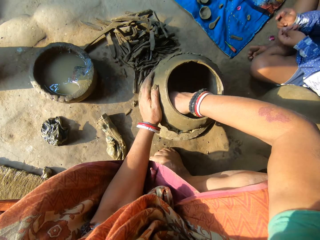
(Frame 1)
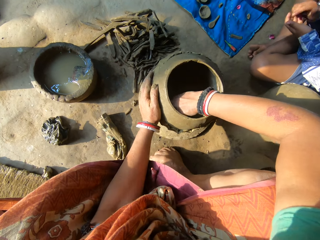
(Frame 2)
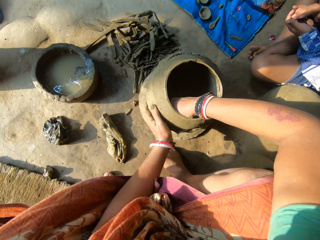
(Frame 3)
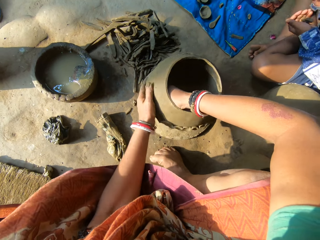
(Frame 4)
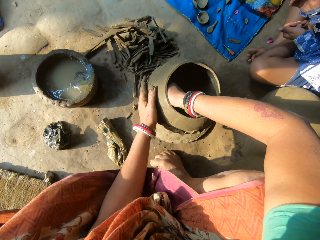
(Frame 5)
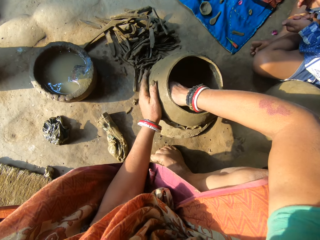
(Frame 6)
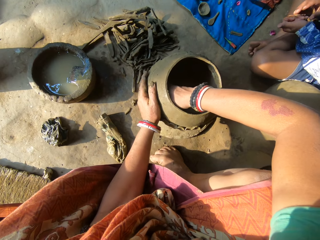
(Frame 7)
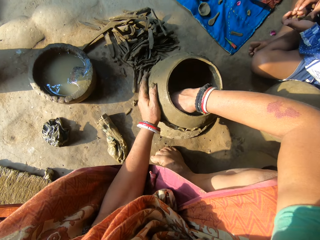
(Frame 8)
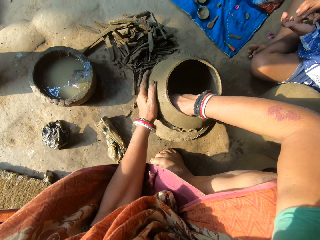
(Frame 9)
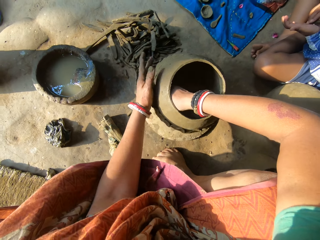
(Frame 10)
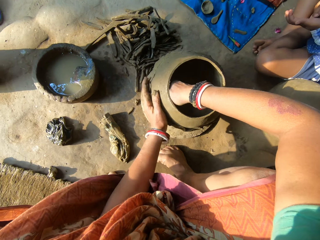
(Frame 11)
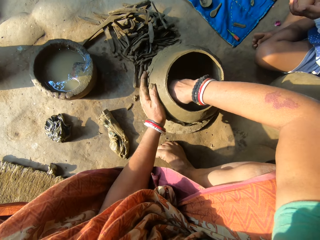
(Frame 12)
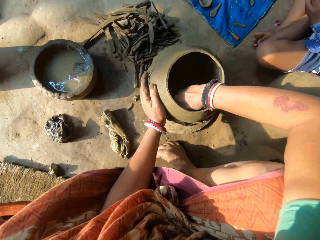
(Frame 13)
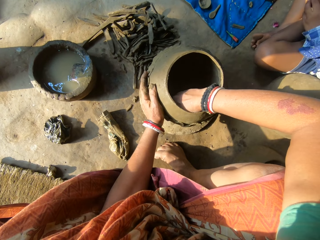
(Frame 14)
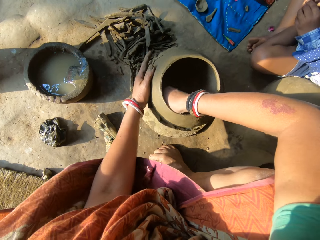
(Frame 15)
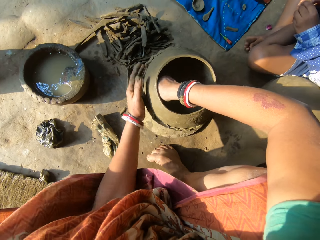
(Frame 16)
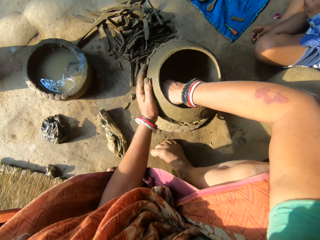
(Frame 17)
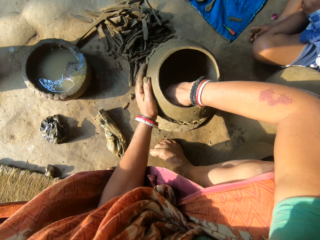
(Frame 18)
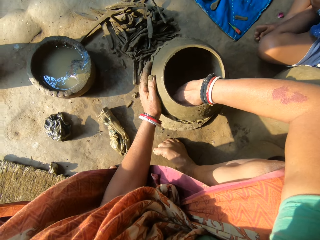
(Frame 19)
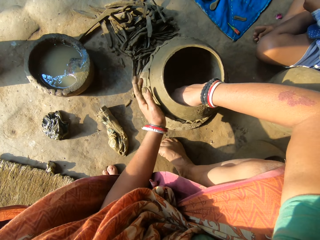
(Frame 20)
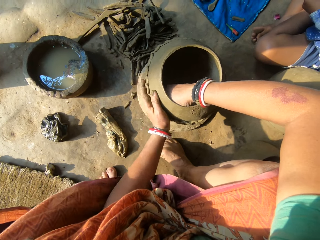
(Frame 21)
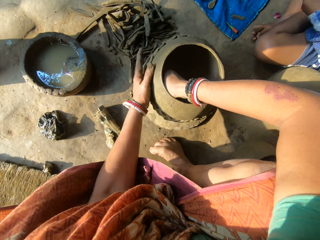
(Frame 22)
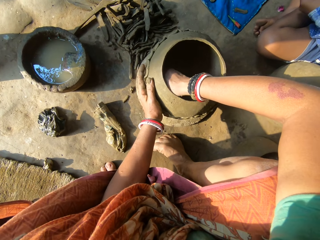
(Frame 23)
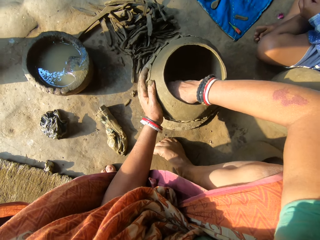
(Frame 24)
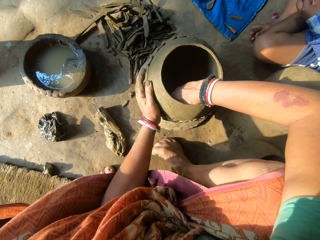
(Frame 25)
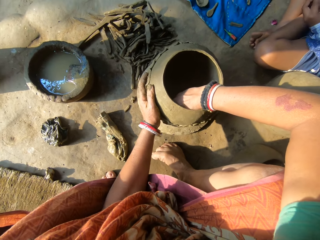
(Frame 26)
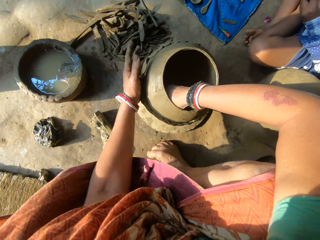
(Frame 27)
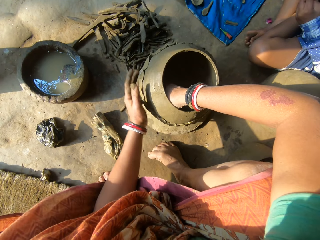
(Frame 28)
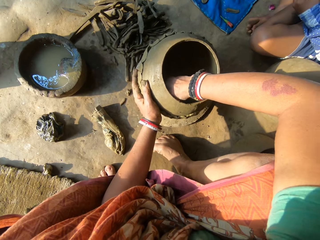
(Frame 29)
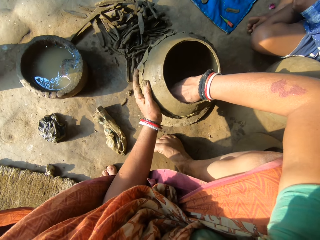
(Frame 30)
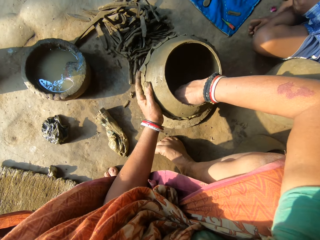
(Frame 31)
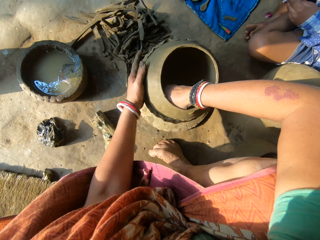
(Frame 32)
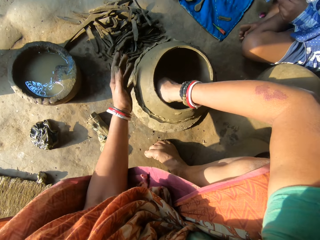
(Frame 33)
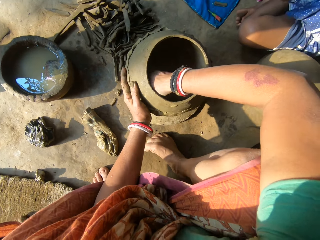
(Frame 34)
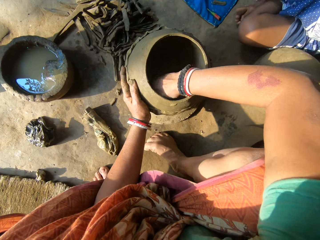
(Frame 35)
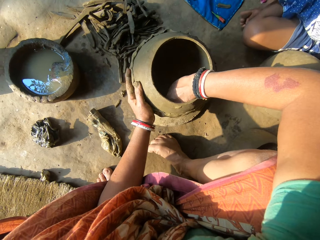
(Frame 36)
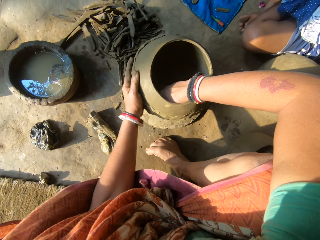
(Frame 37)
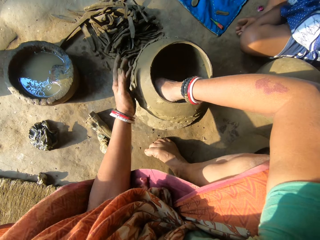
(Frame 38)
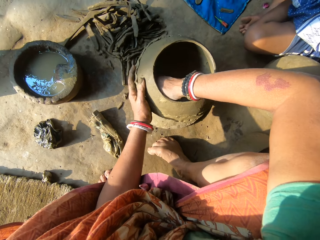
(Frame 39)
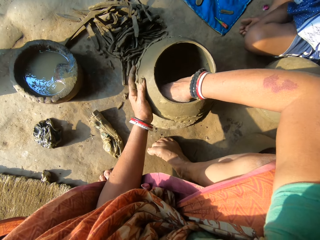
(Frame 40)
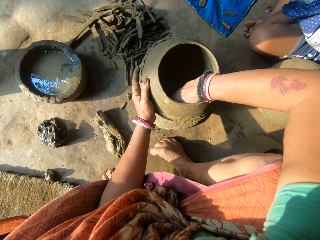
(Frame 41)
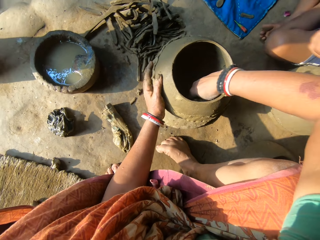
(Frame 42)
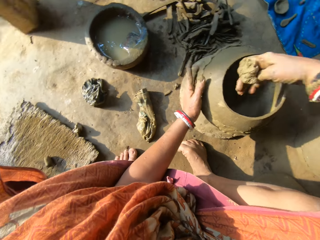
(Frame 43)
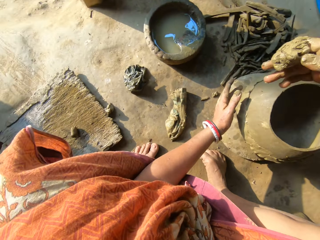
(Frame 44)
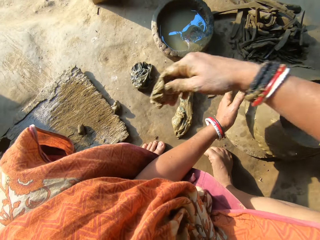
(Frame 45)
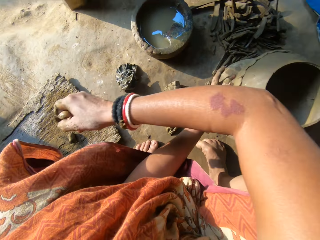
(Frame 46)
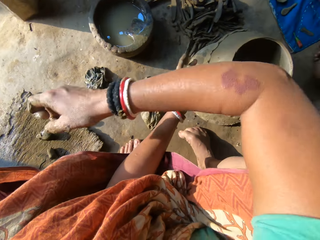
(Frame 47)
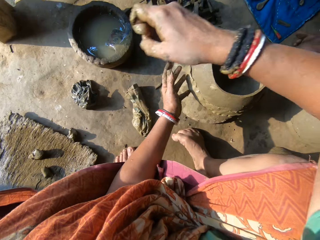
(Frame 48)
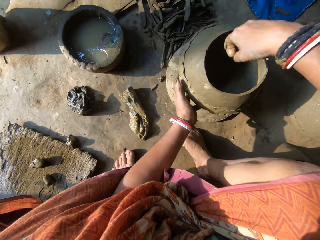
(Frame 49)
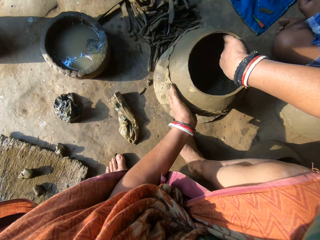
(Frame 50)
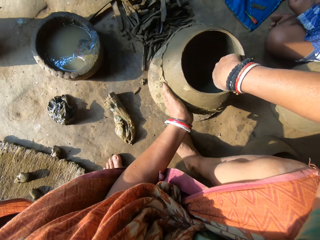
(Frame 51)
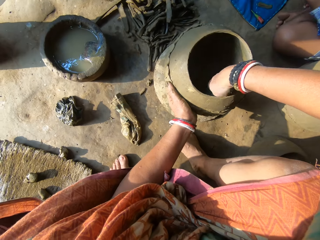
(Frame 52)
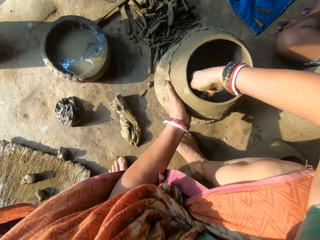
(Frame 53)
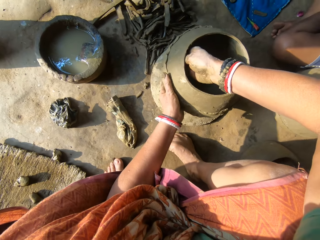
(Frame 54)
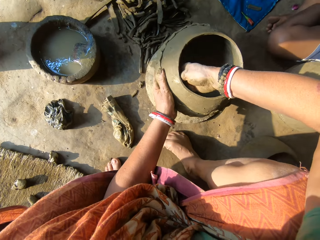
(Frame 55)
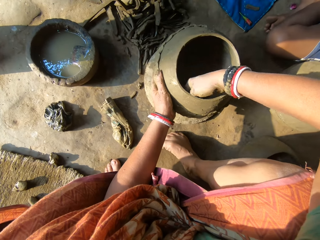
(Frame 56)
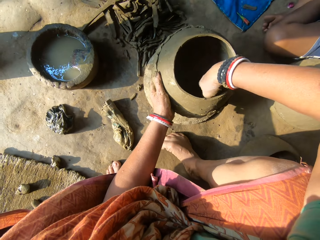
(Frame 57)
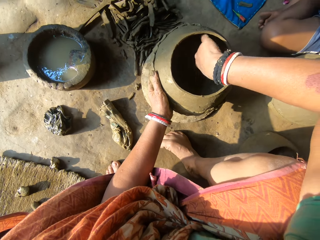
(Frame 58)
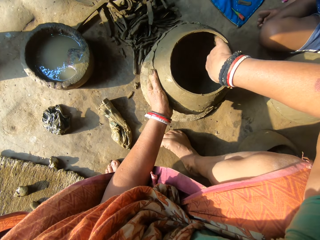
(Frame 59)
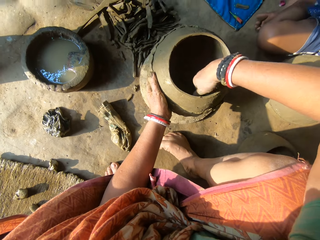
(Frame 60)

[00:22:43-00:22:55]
The camera wearer throws the clay in her right hand on the floor. She places her left hand on the clay pot or ceramic clay. She smoothens the inside of the ceramic clay with her right hand.

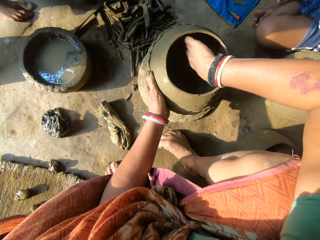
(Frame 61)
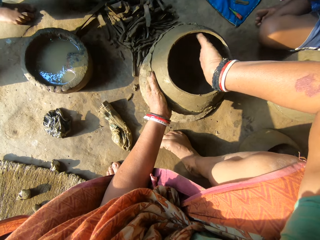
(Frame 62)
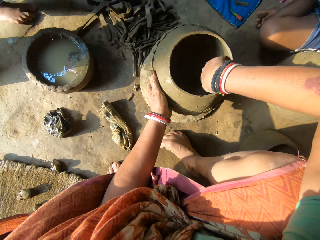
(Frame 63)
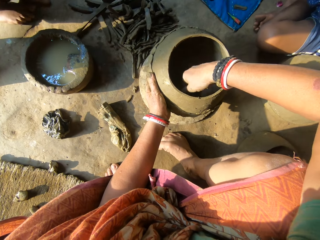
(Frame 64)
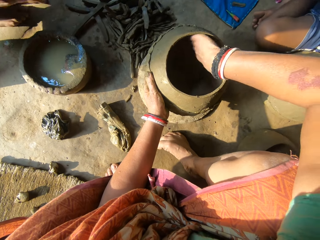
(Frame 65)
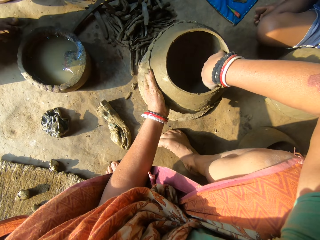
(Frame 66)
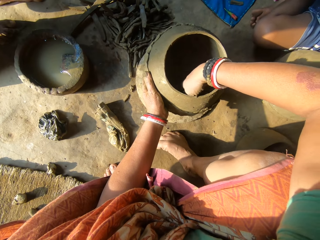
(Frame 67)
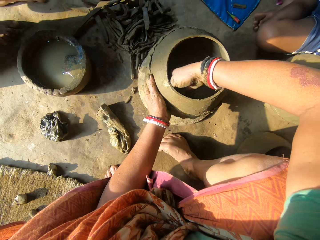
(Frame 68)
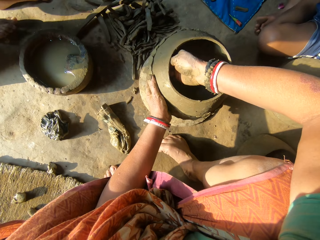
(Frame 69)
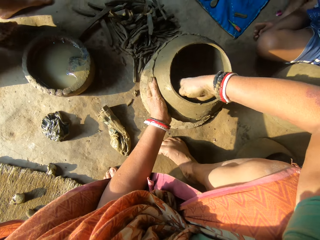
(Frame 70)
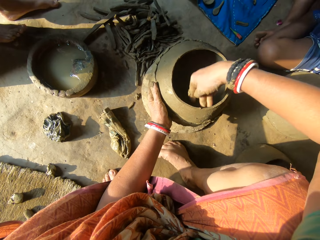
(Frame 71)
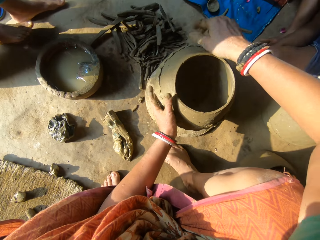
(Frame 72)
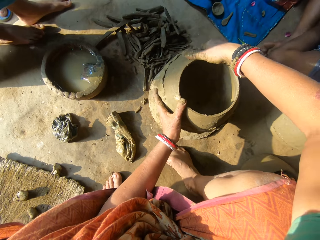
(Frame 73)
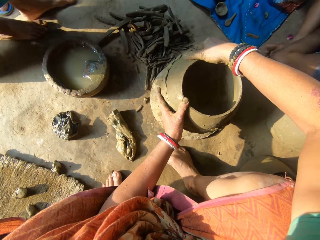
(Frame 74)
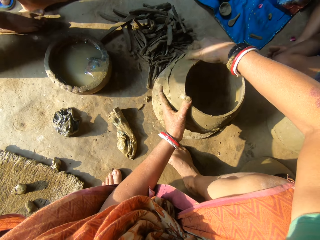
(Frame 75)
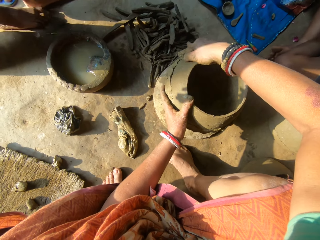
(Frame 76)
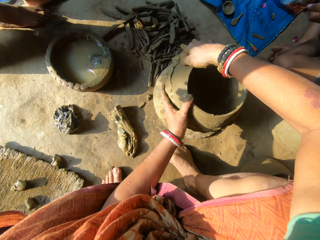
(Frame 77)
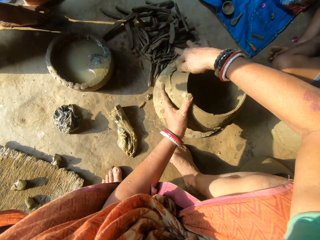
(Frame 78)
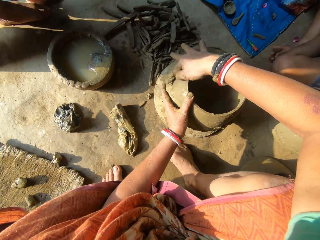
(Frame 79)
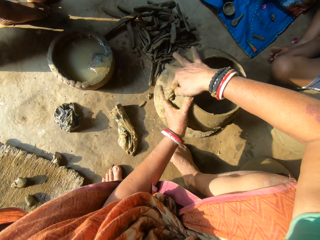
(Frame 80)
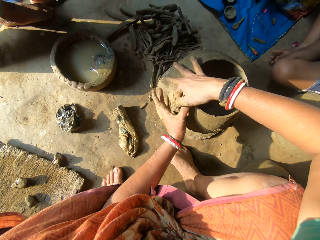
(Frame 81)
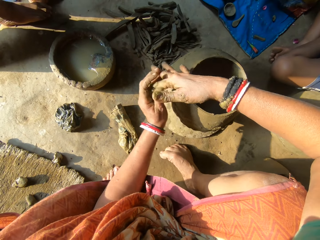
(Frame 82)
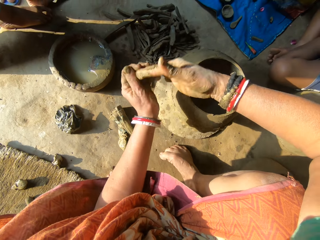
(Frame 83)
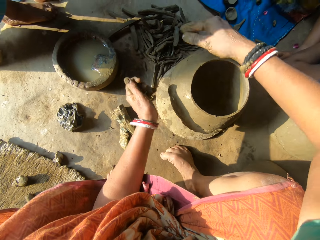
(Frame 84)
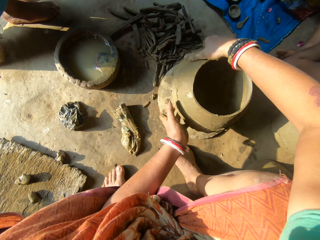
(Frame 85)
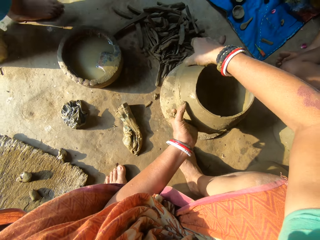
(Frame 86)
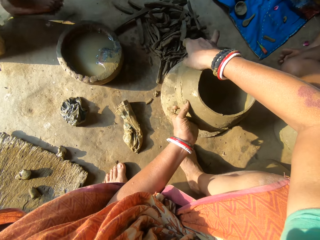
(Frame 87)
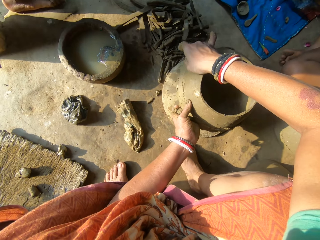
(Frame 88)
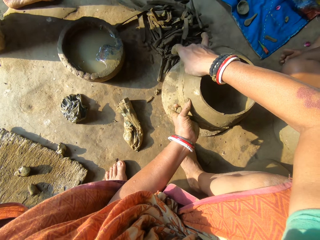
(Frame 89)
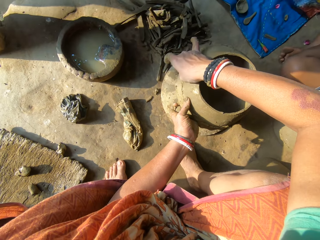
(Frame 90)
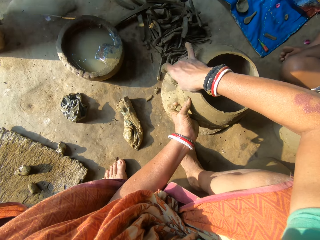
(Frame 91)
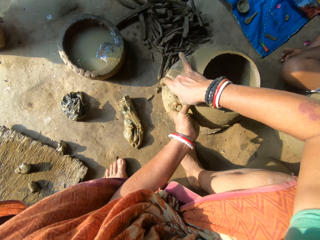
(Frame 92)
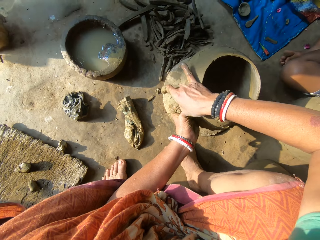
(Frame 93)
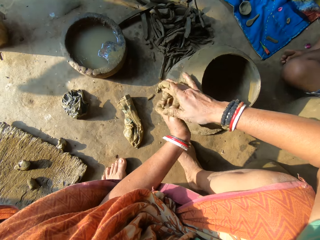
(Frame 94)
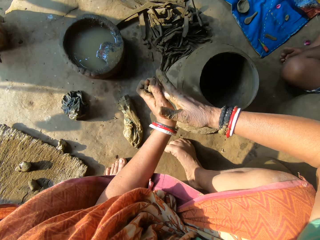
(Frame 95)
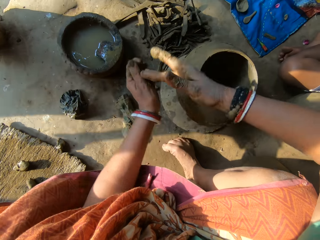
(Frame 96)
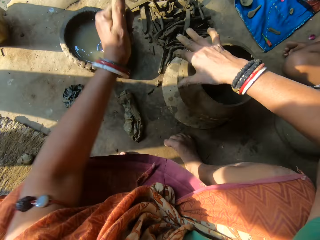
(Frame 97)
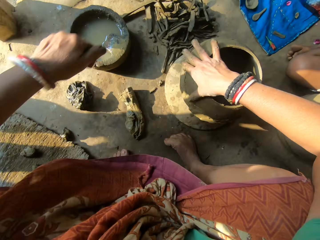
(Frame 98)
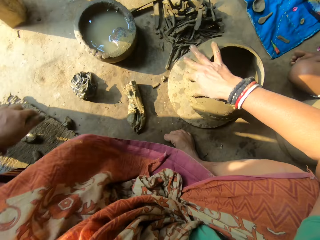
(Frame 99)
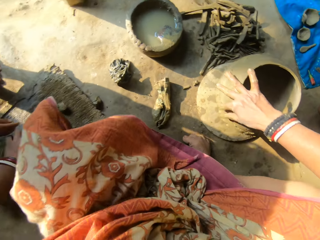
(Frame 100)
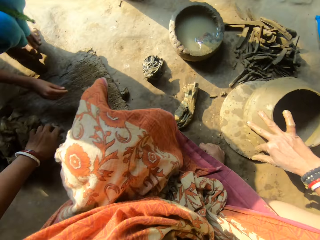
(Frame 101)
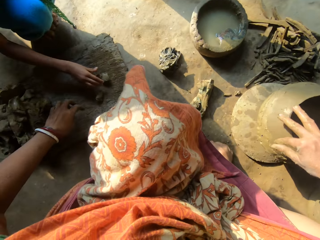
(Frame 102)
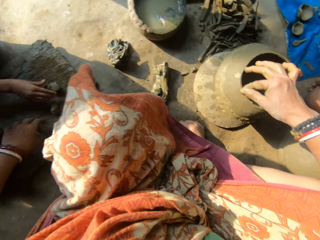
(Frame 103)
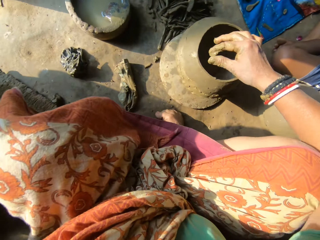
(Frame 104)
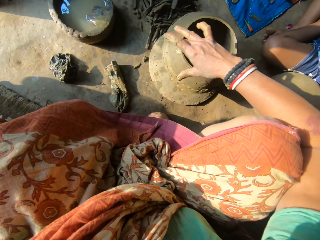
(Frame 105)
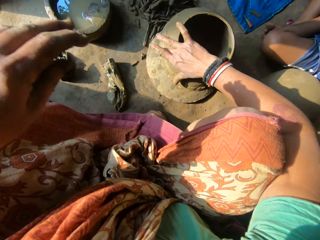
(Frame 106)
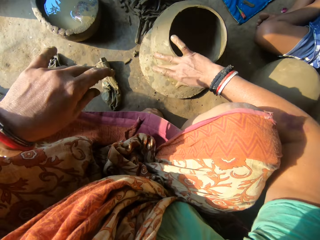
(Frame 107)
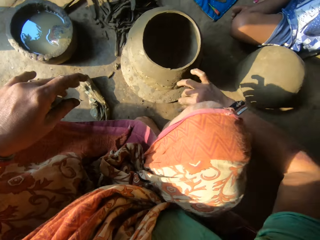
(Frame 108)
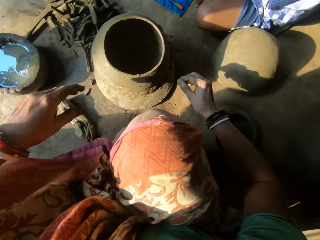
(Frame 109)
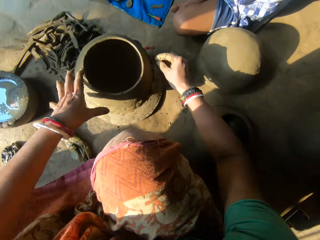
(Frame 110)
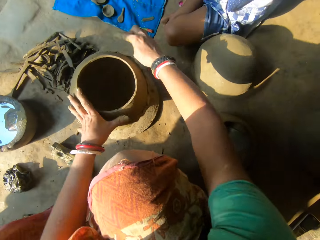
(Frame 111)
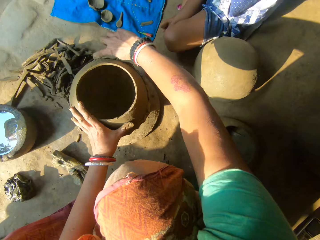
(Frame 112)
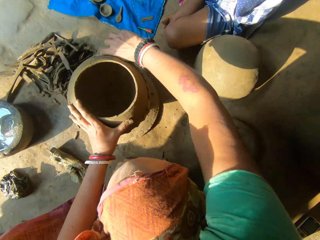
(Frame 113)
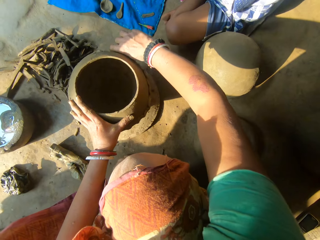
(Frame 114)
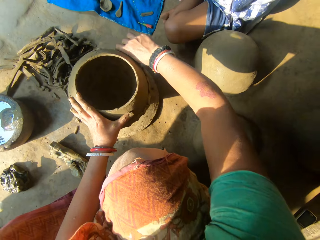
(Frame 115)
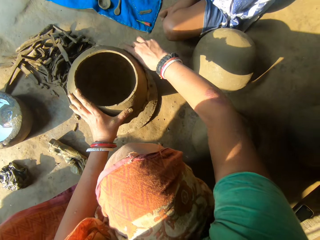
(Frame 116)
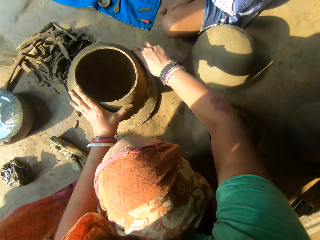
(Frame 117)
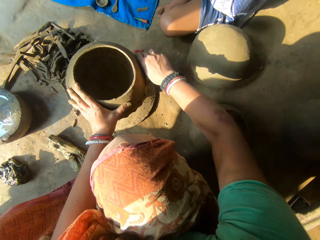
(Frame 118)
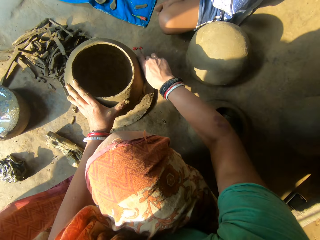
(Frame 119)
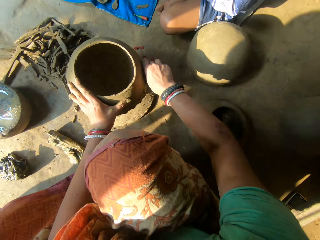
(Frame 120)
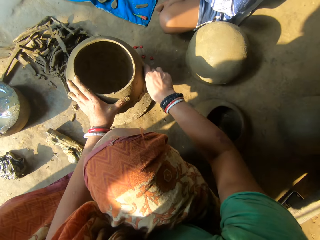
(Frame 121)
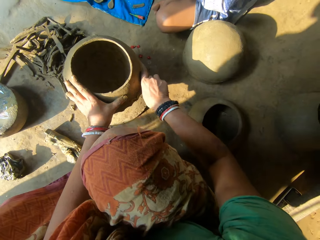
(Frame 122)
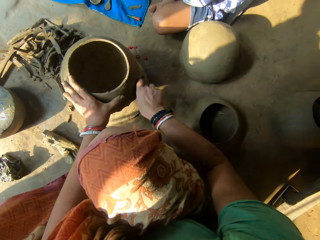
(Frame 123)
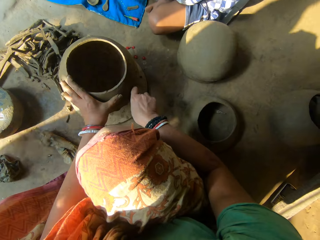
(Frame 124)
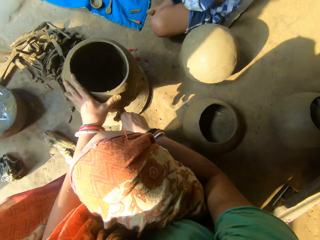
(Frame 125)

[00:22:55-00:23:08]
A person walks towards the camera wearer. The person stands near another person. The camera wearer removes excess clay in the clay pot or ceramic clay. She smoothens the outside of the ceramic clay with her right hand. She moves the clay in her right hand to her left hand. She removes excess clay in the clay pot. She smoothens the outside of the ceramic clay with her right hand. The first person walks towards the camera wearer. The camera wearer moves the clay in her right hand to her left hand. She removes excess clay in the clay pot. She throws the clay in her left hand on the wood. The first person picks up clay from the wood with his right hand. The camera wearer smoothens the outside of the ceramic clay with her right hand. She places her left hand on the clay pot. She removes excess clay in the clay pot.
